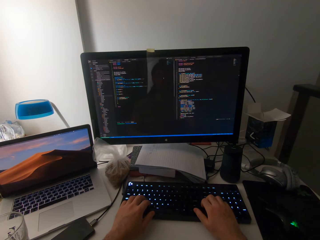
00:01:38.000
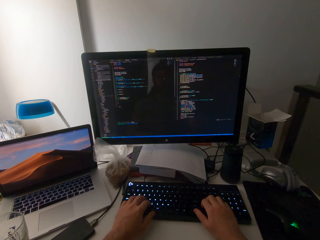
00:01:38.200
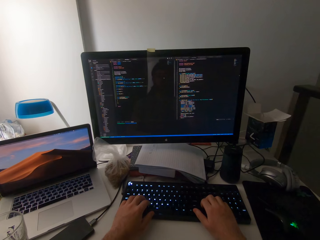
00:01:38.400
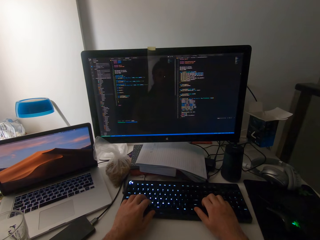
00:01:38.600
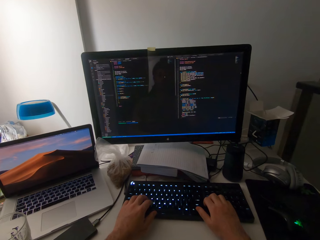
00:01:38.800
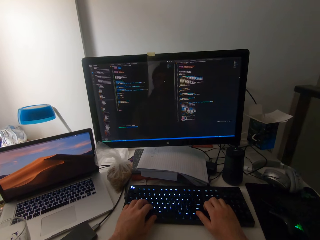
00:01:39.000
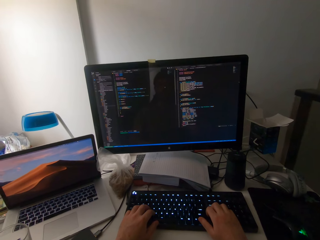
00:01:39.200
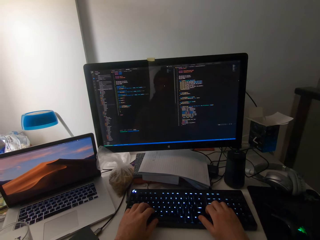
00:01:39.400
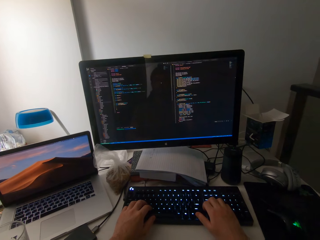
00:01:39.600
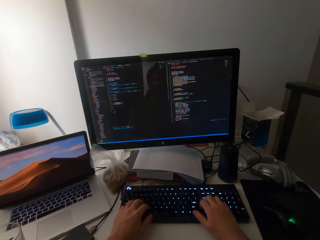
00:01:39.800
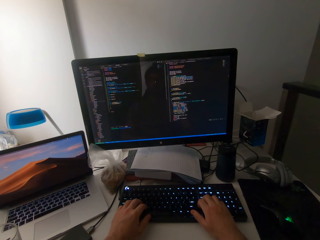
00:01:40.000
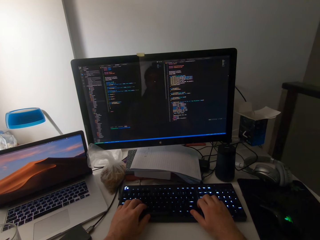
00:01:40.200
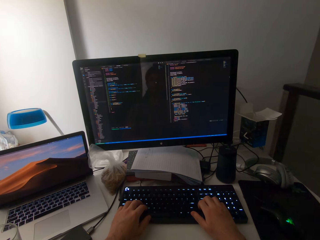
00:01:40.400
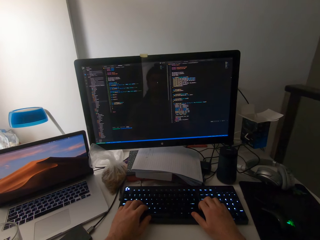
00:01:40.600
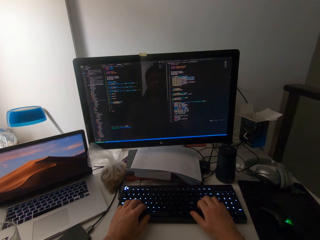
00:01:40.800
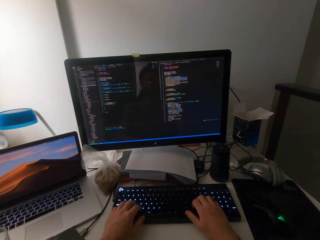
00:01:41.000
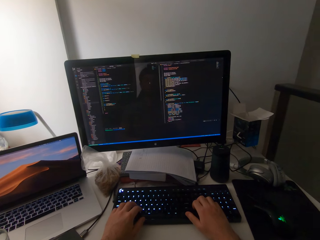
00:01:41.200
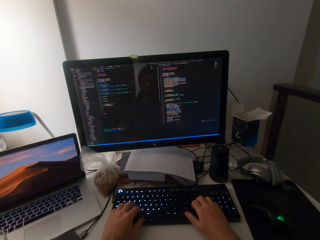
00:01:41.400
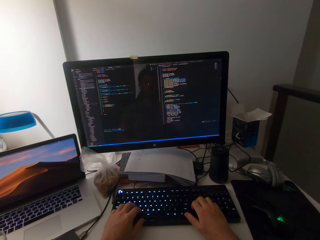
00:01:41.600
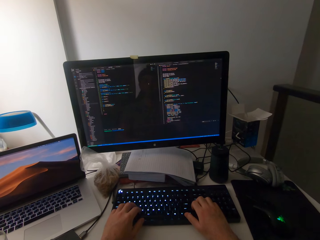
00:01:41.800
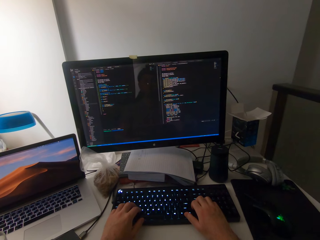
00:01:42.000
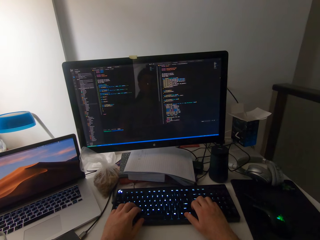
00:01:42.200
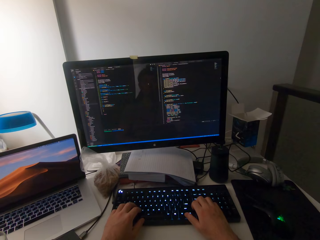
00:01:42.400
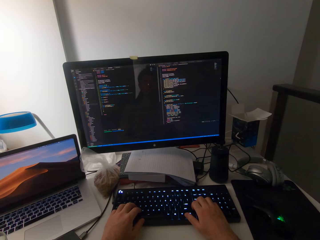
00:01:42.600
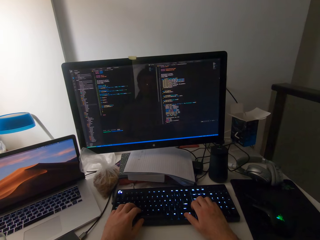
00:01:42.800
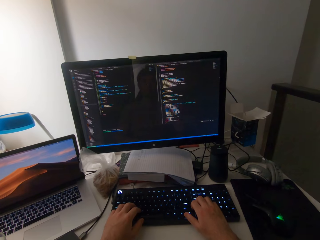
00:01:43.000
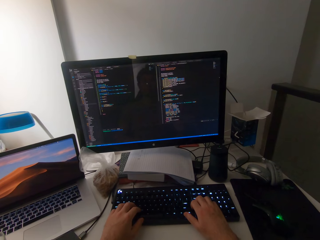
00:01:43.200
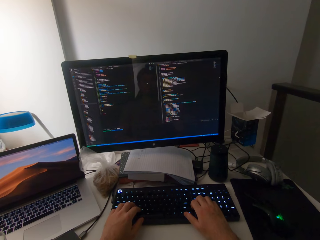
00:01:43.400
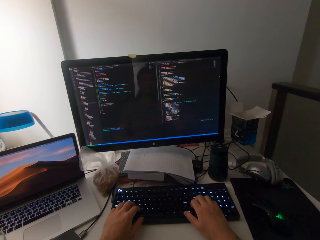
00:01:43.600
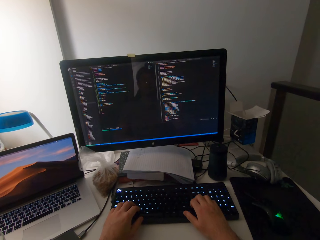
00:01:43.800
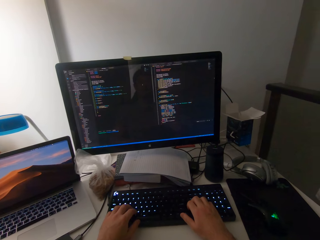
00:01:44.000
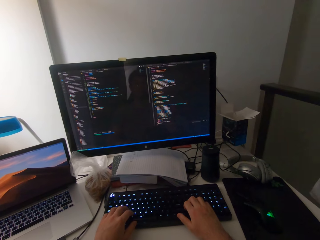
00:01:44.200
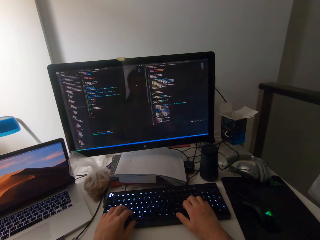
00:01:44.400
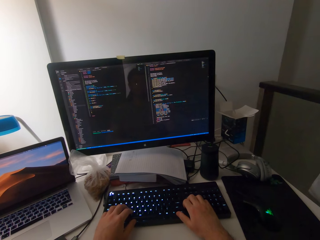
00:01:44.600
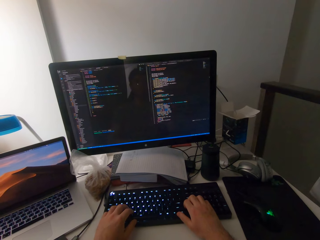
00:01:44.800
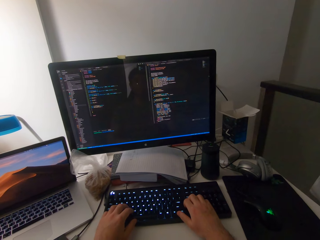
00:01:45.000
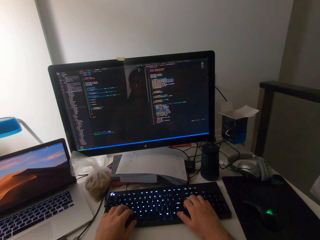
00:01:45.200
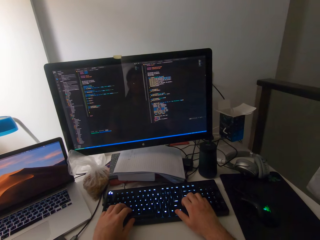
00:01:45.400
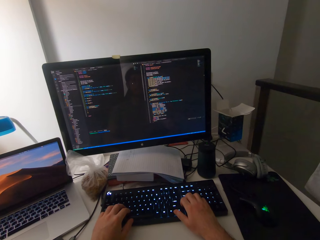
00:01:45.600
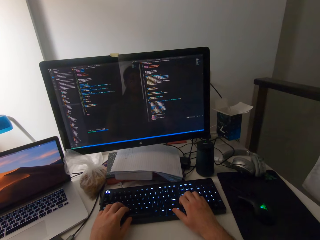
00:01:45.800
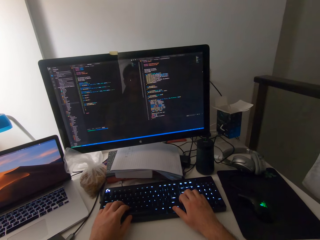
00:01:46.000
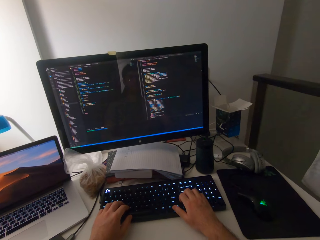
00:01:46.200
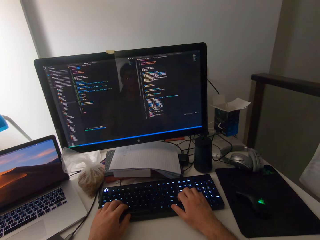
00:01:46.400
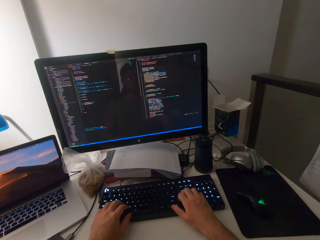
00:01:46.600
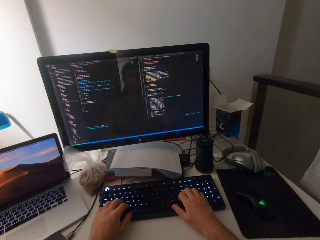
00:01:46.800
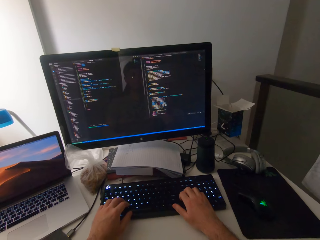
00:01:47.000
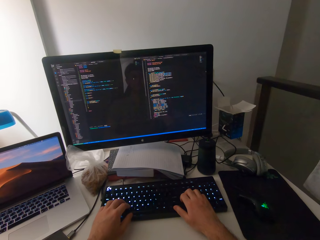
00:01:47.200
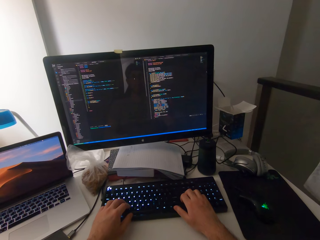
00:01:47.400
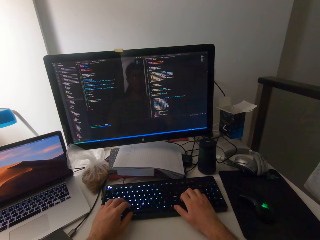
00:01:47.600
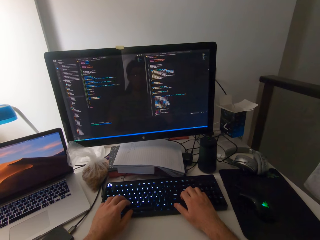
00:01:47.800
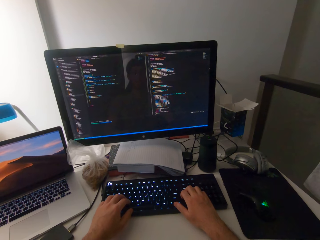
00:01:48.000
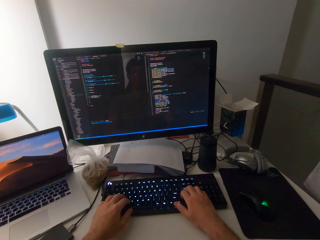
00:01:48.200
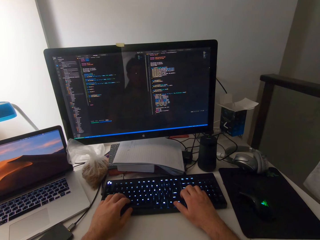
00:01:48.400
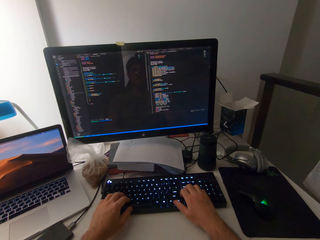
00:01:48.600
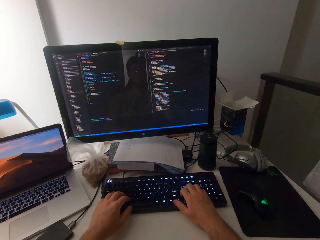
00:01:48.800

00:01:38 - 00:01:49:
The camera wearer looks at the desktop.

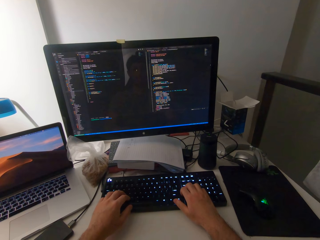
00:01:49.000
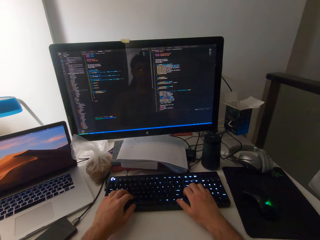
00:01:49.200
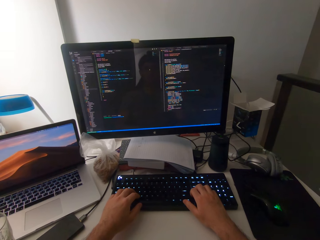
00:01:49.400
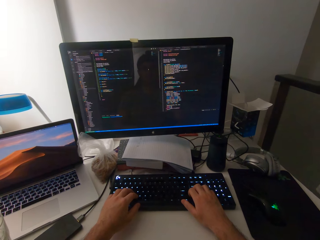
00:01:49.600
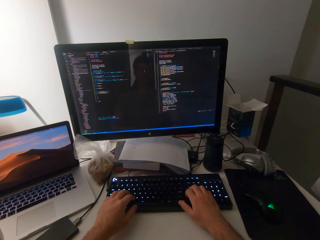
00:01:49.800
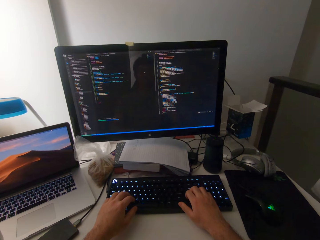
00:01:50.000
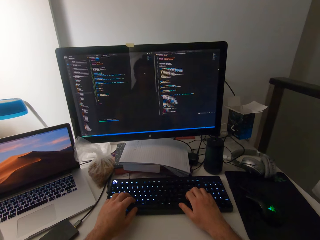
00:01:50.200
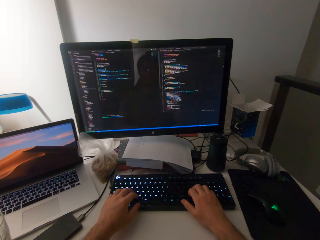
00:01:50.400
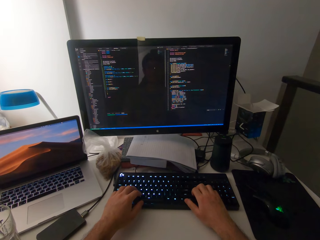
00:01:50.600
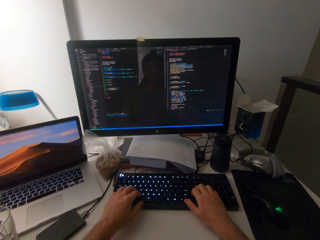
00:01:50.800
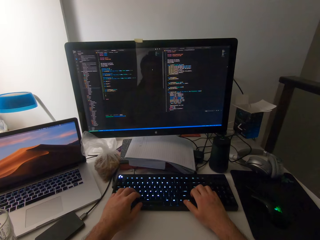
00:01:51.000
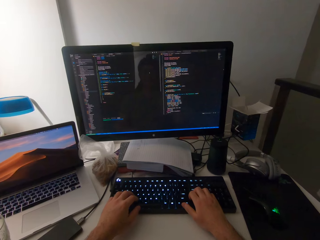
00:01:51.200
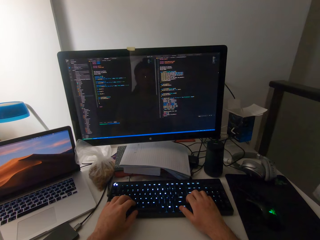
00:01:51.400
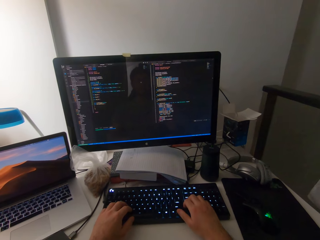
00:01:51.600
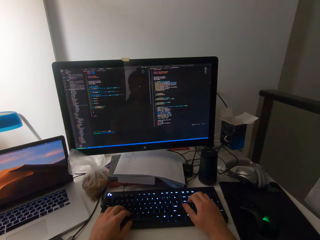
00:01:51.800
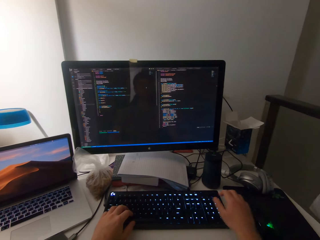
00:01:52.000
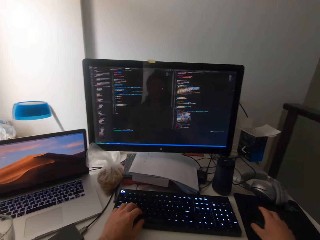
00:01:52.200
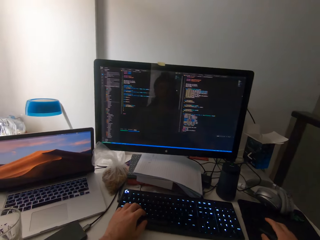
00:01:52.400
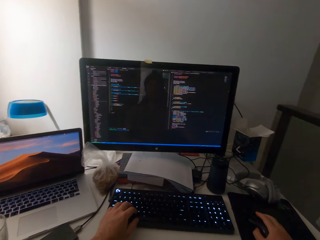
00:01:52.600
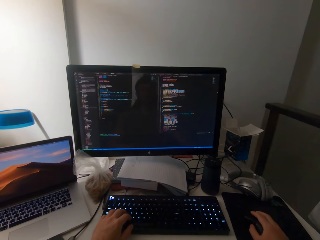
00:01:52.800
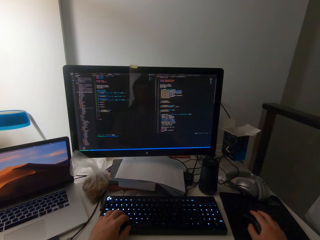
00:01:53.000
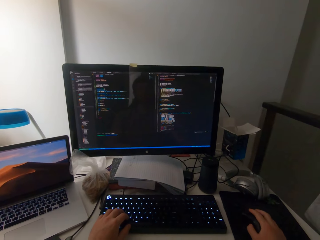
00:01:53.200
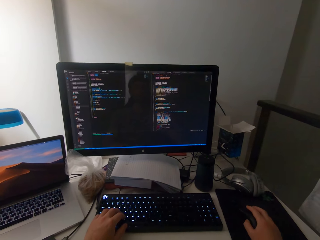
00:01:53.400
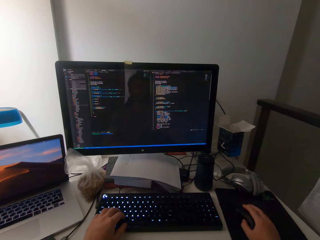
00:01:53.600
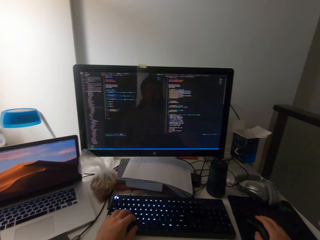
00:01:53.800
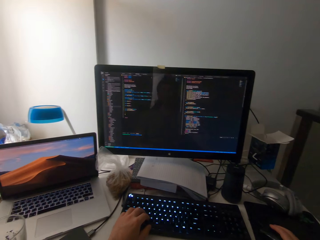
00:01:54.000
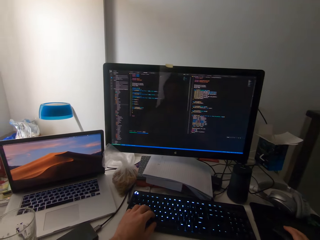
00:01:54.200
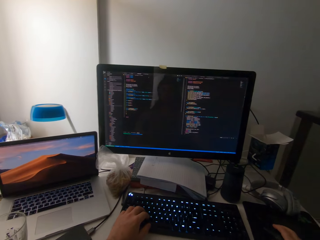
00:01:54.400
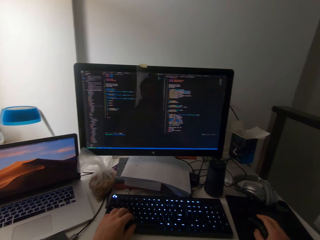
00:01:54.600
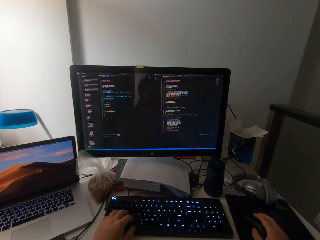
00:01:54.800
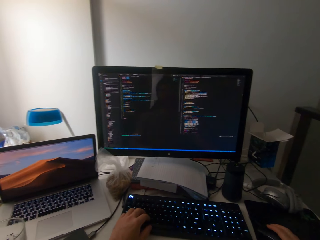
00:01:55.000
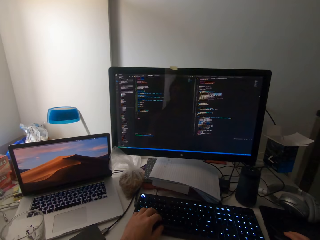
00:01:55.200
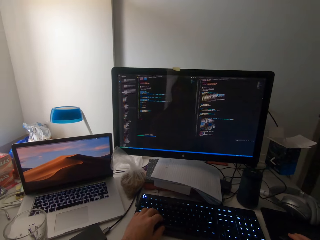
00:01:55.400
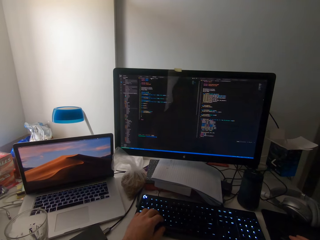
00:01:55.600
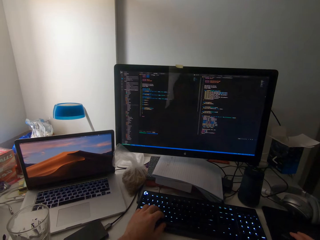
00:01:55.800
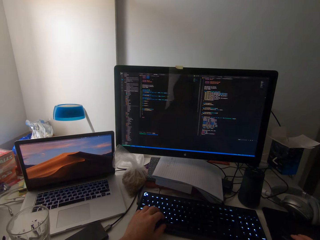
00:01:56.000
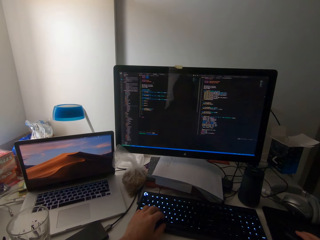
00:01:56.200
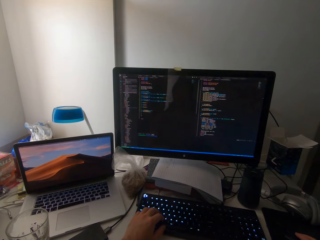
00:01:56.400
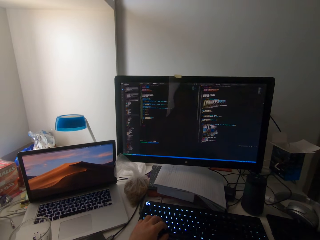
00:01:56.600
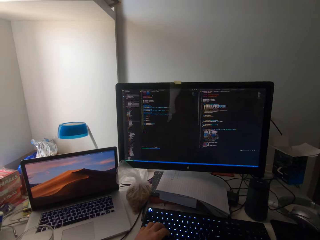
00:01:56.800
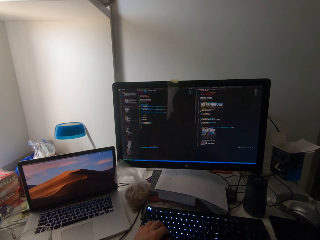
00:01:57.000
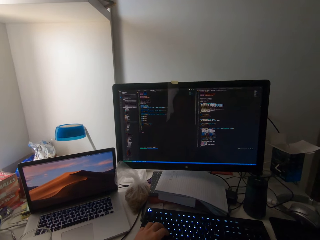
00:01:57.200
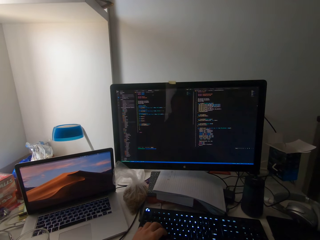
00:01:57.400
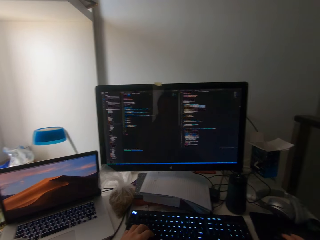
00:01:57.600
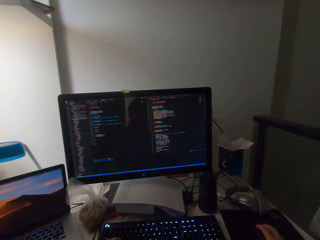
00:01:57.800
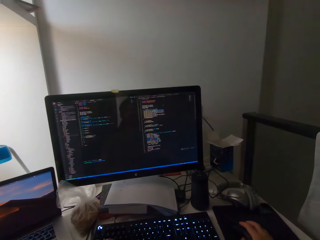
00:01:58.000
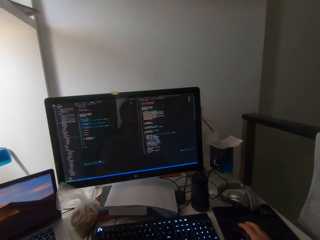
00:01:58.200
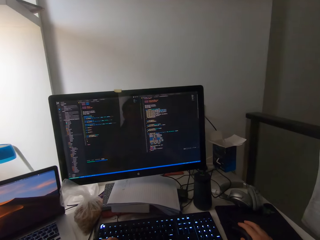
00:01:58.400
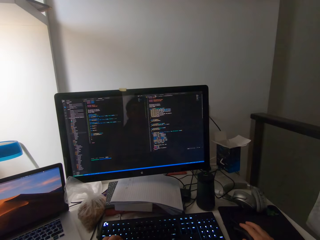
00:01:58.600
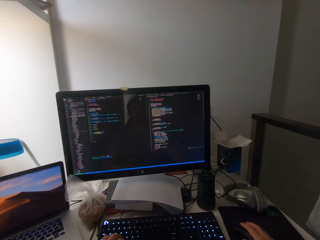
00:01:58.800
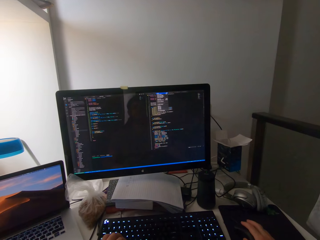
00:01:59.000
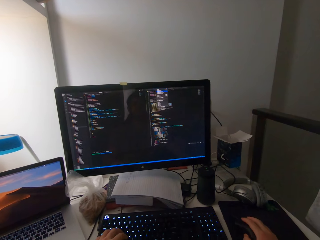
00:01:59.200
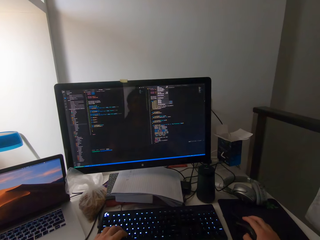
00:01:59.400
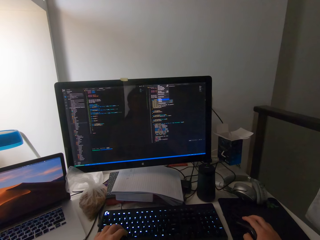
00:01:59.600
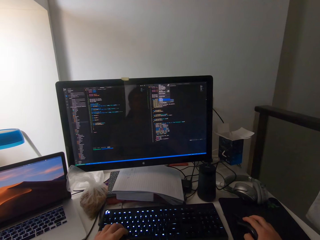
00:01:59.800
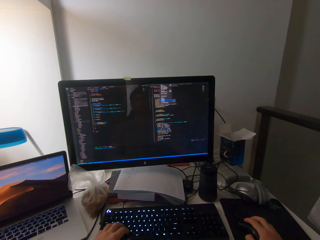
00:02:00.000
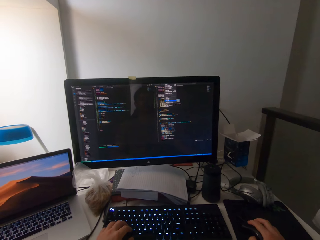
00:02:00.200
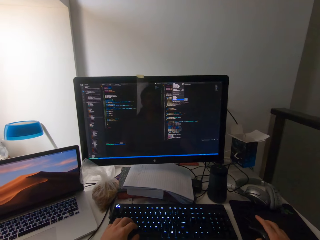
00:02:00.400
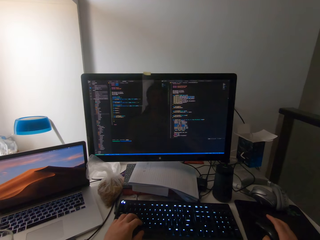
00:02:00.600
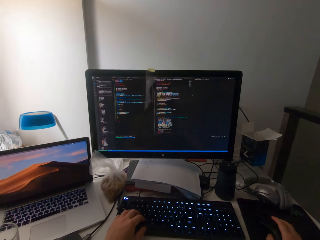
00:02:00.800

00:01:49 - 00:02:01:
The camera wearer moves his hand to the mouse. He operates the mouse with his right hand. He clicks on the mouse.
